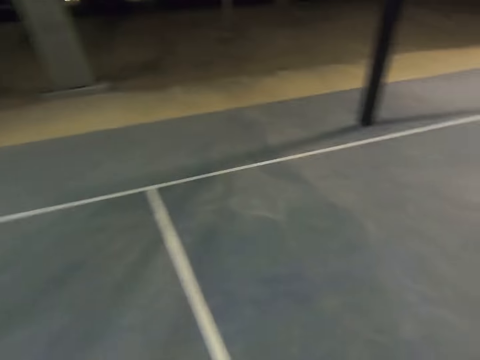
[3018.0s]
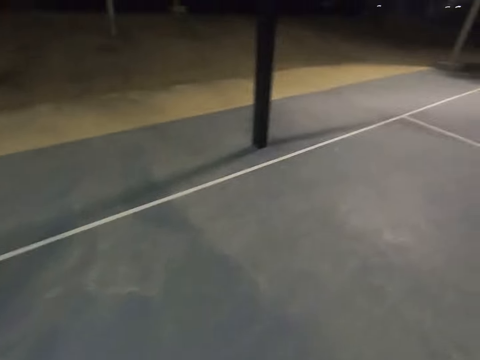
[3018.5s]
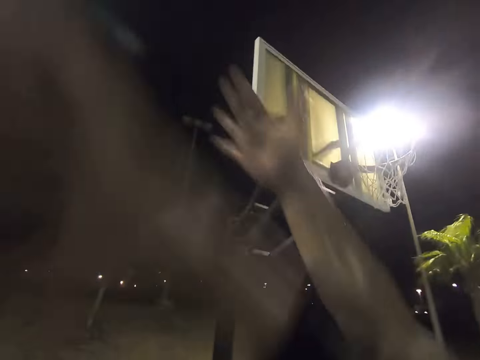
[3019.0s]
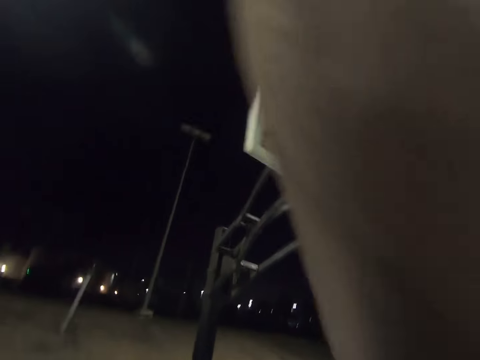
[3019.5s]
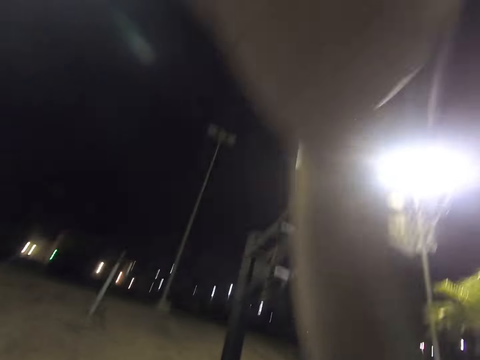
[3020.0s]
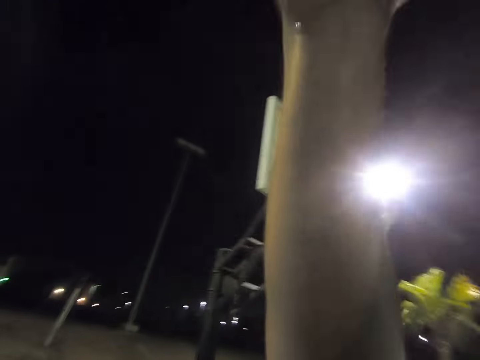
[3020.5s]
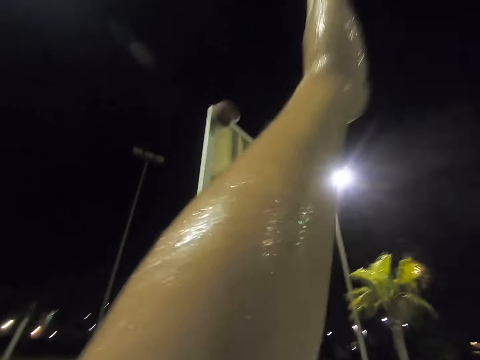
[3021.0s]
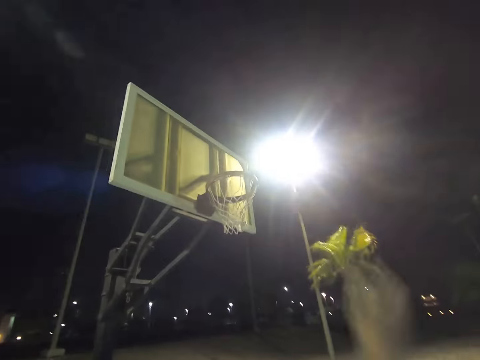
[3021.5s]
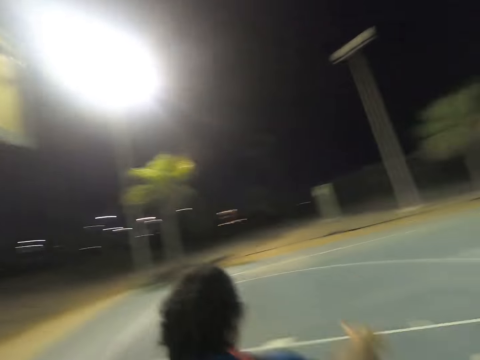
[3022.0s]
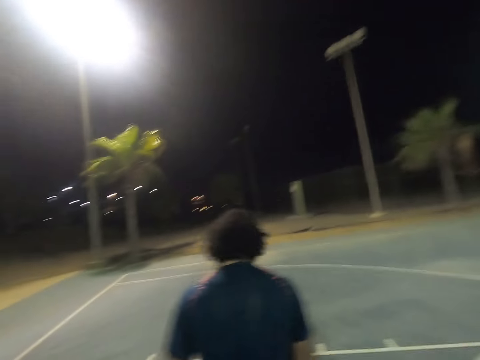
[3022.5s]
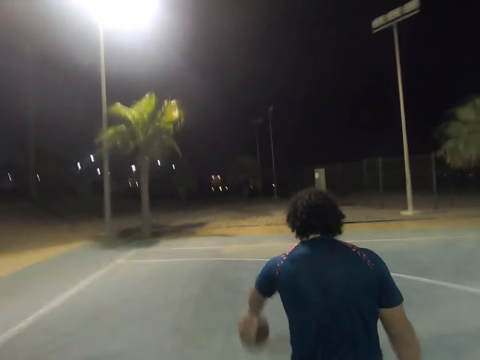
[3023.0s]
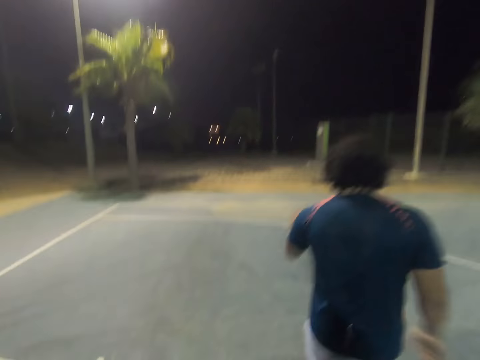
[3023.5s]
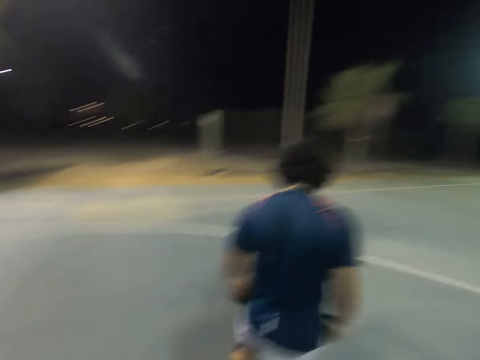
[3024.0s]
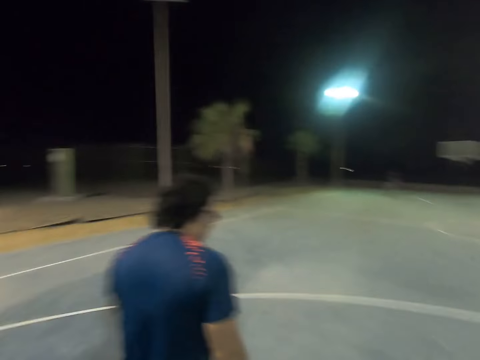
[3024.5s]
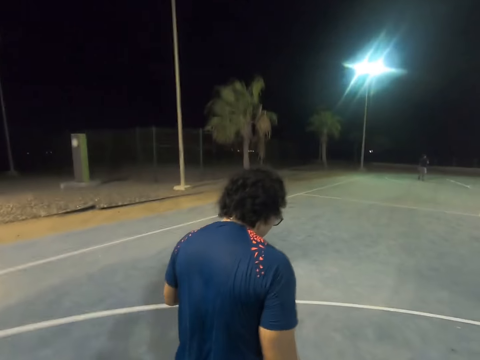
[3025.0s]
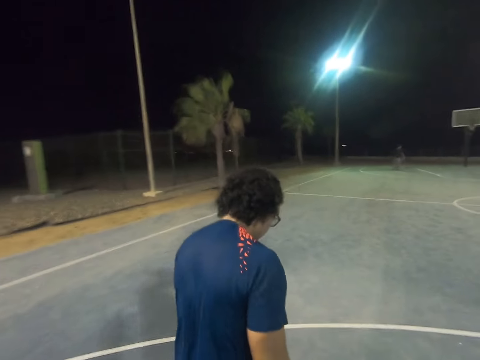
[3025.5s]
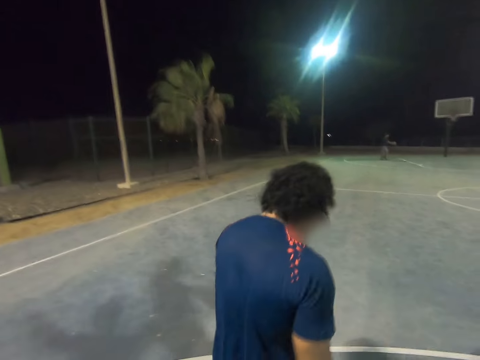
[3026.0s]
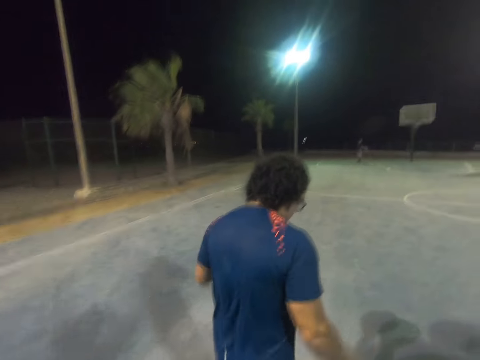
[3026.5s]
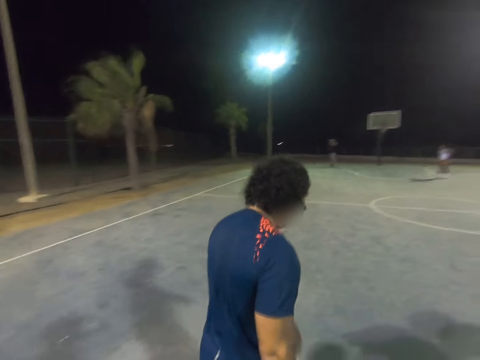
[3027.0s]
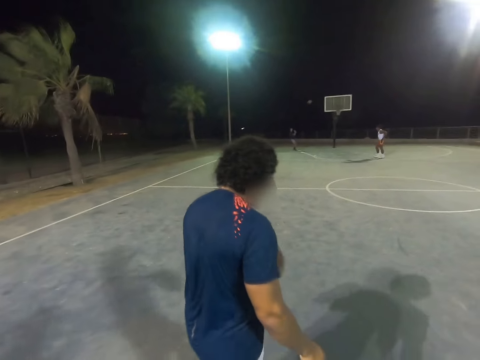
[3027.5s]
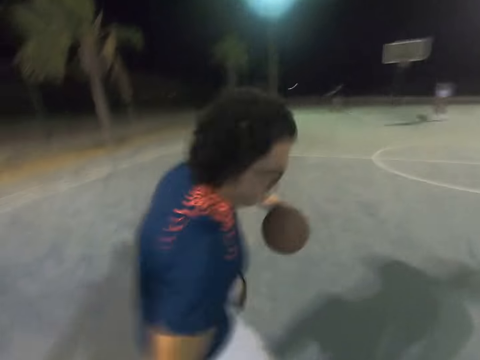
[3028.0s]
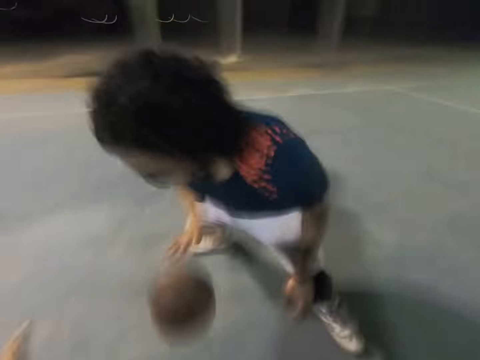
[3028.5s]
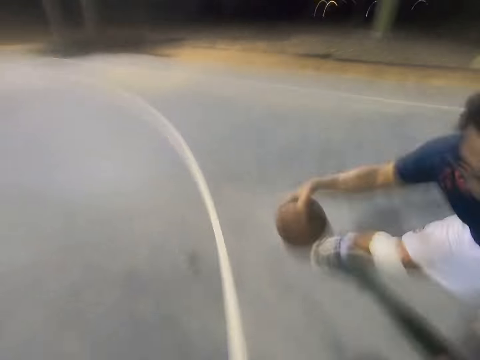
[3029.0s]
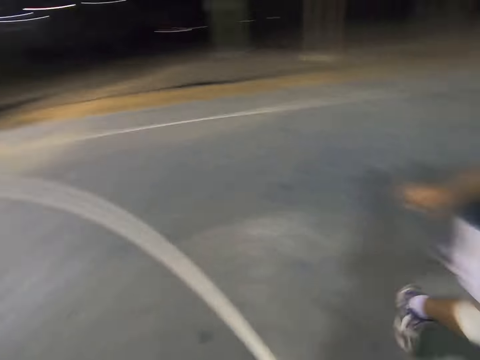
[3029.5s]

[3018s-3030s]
A man opposes the shot. The camera wearer makes a shot. The man dribbles the ball.

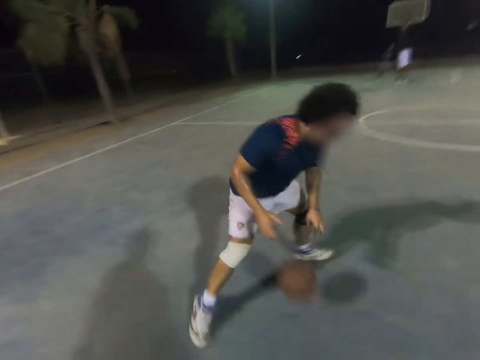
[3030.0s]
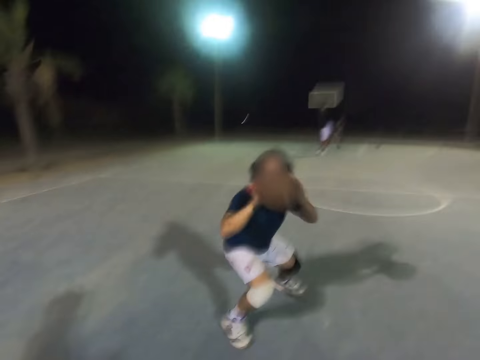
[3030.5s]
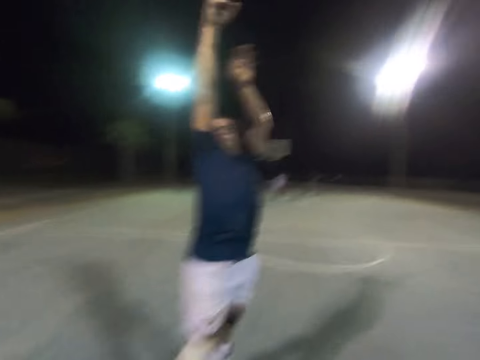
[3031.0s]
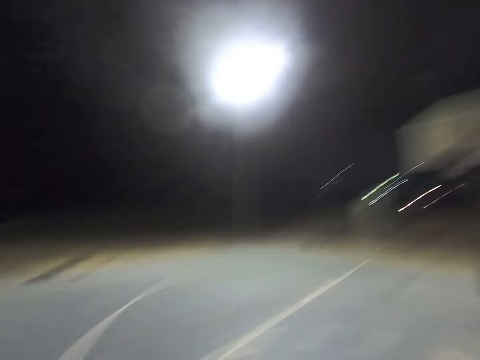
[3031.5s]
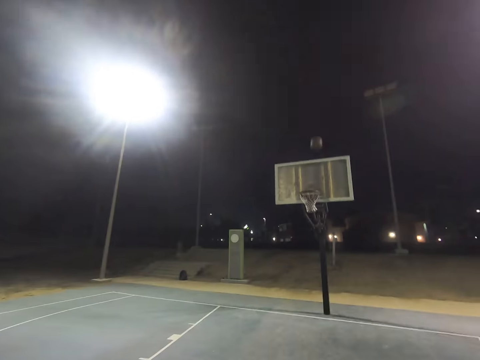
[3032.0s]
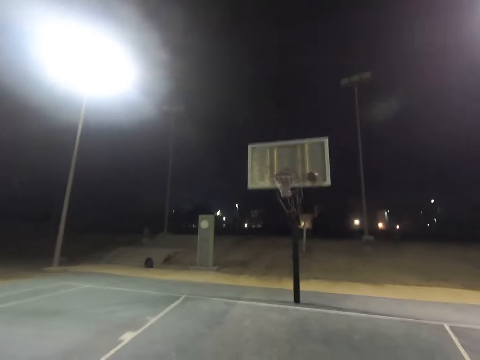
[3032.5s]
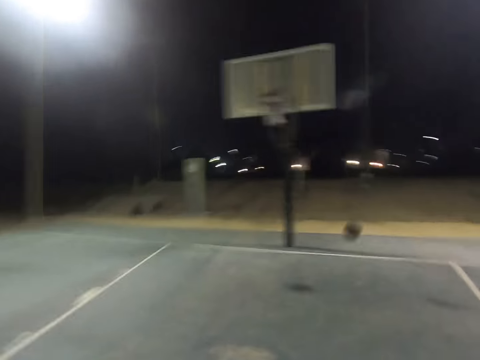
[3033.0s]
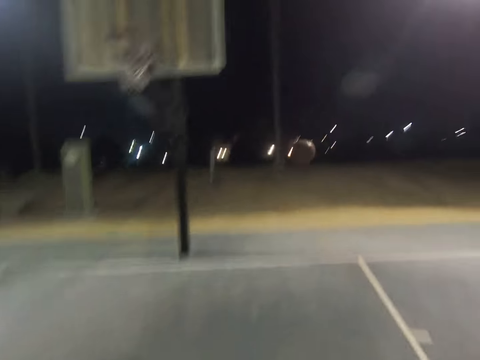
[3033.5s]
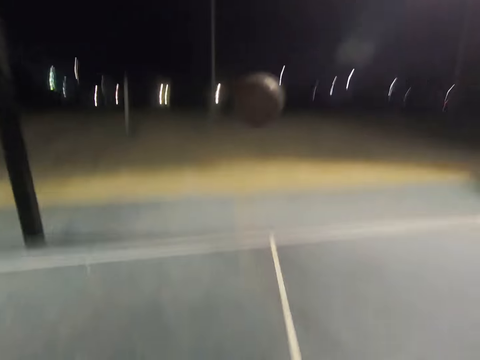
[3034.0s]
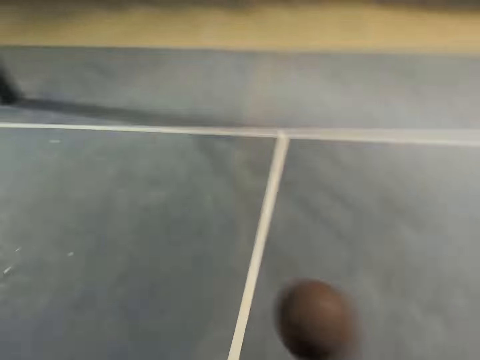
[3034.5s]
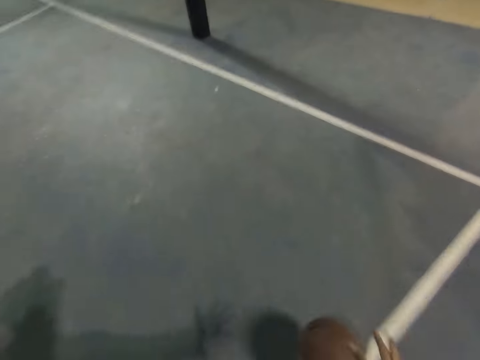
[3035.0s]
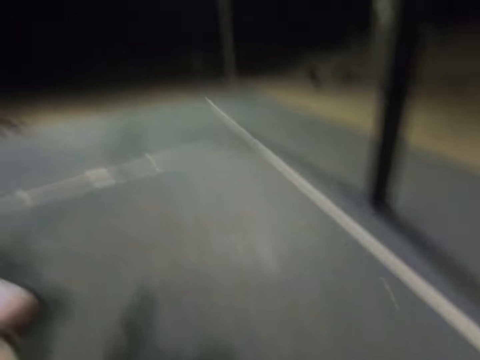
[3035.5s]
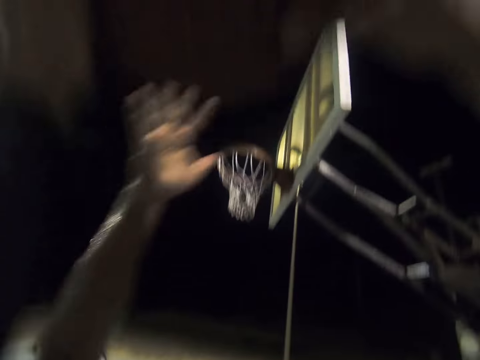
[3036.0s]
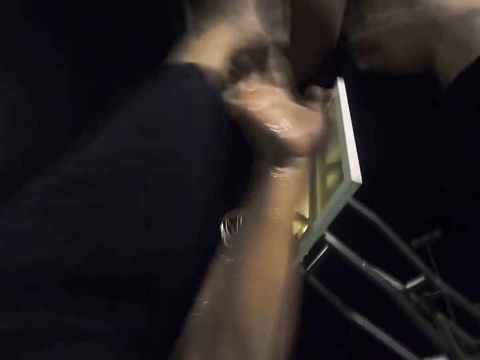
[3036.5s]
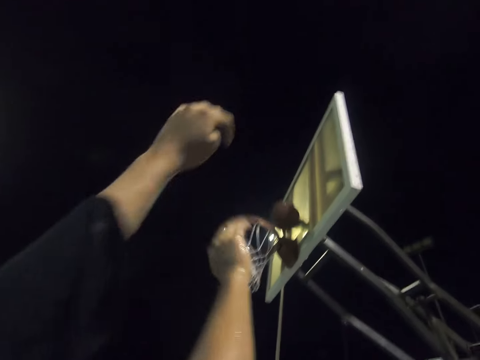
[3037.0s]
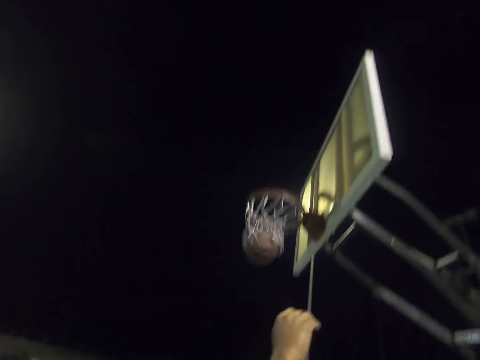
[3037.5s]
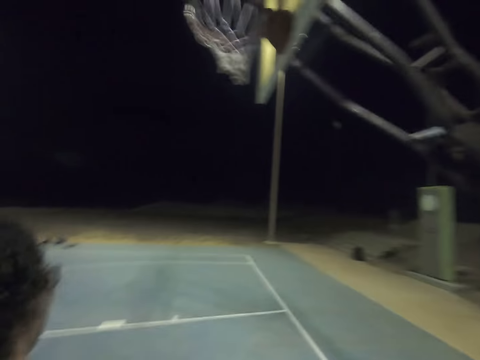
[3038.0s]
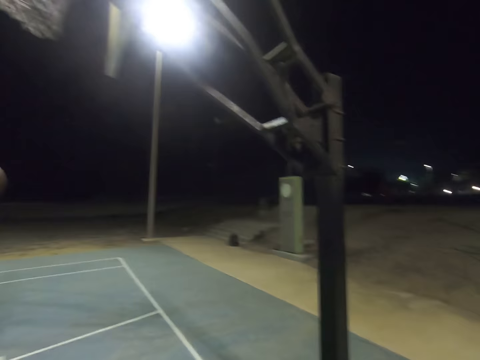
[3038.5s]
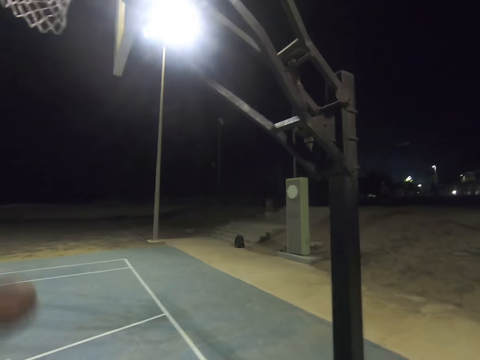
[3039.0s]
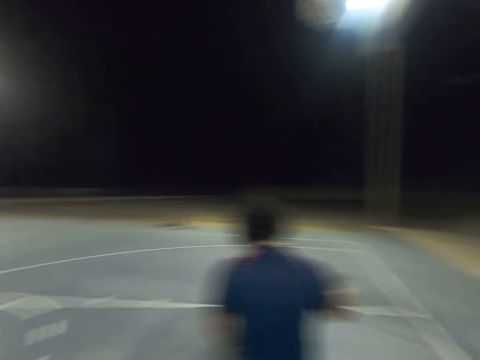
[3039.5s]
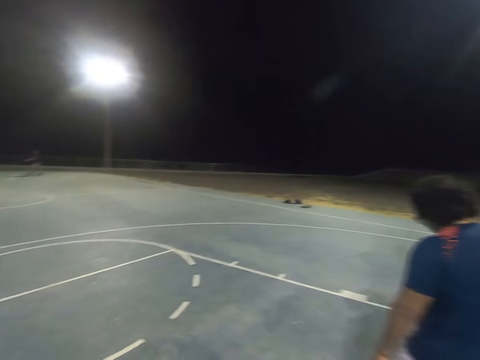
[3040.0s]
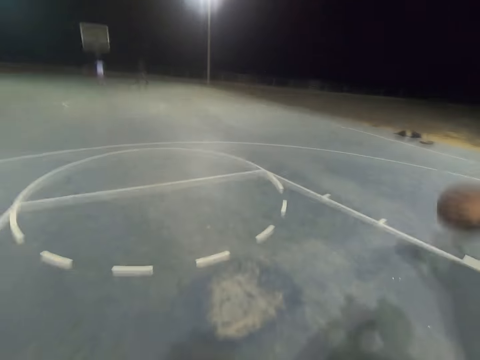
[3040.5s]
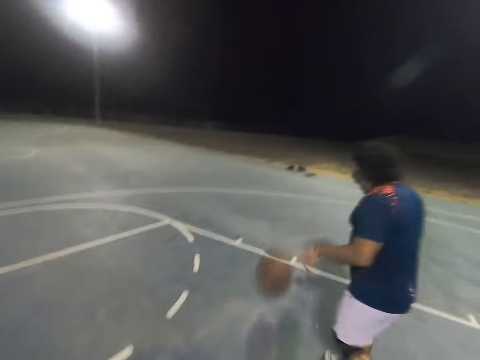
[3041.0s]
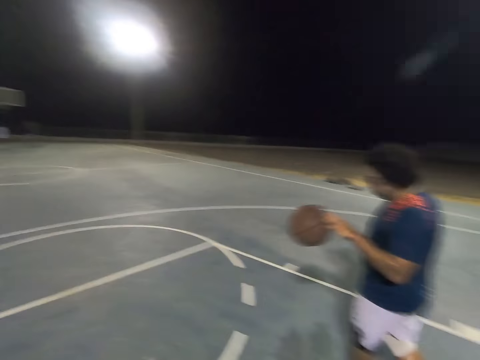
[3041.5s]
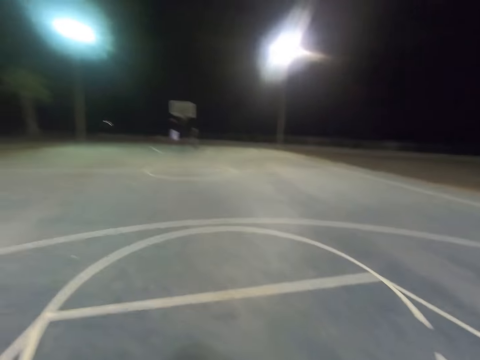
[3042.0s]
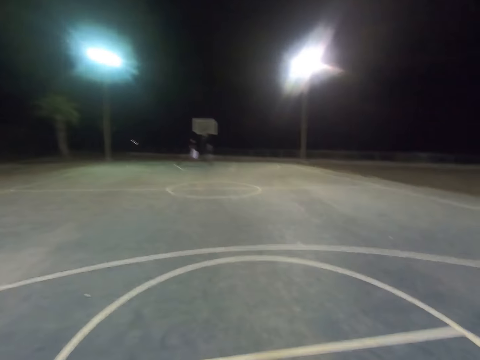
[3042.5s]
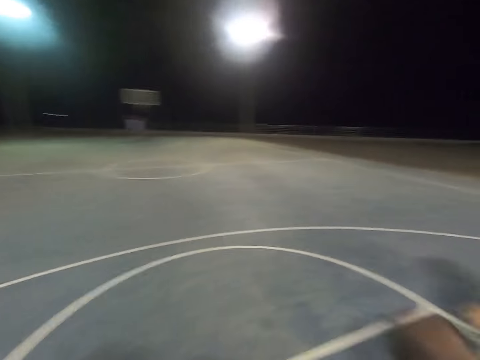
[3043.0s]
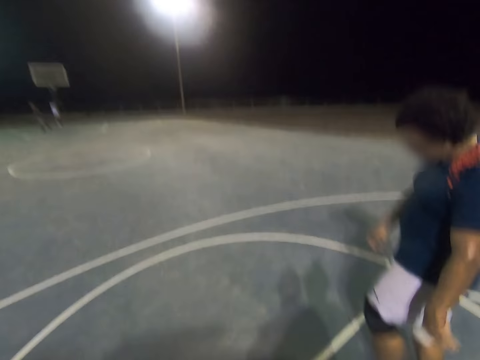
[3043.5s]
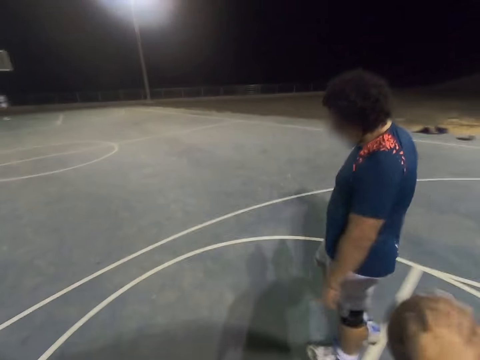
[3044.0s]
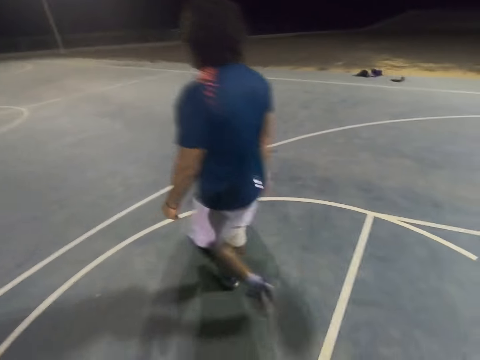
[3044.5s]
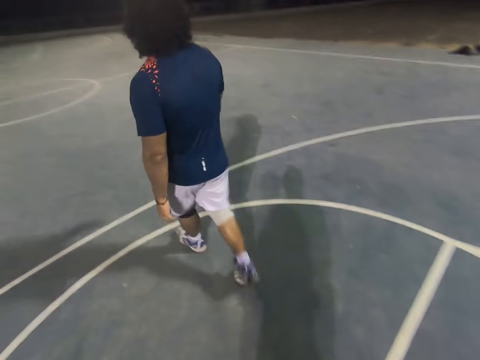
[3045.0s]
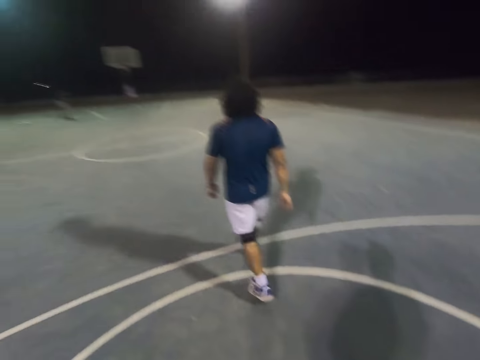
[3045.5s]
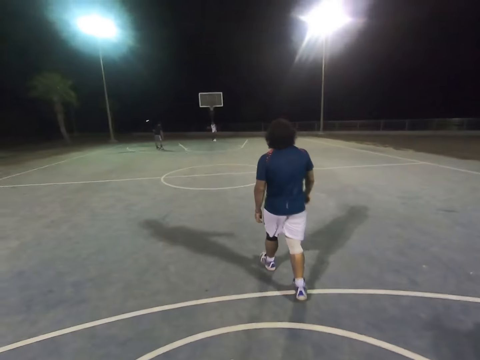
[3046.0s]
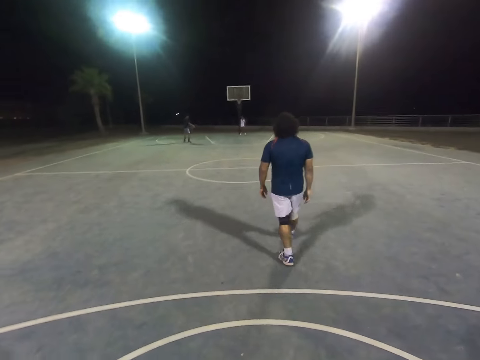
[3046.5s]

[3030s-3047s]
A man makes a shot. The camera wearer runs to the ball and dribbles the ball. The man opposes the shot. The camera wearer makes a shot. The man dribbles the ball and bounces the ball to the camera wearer.
